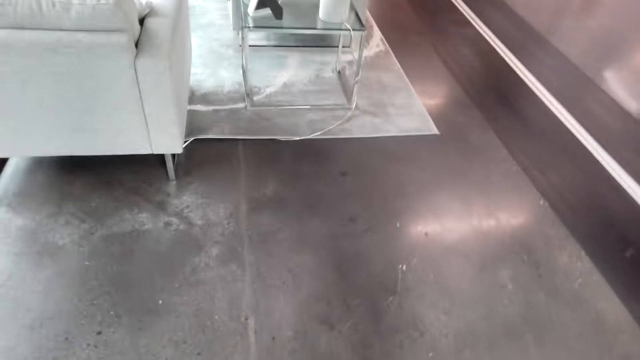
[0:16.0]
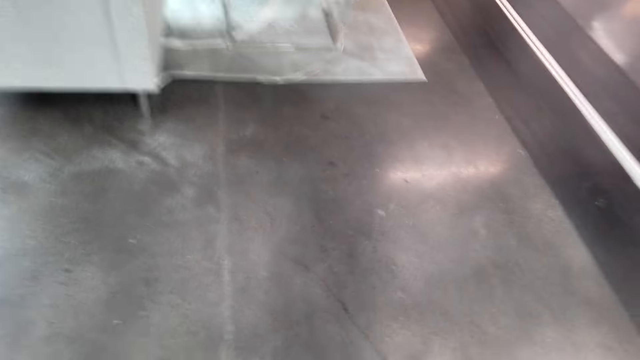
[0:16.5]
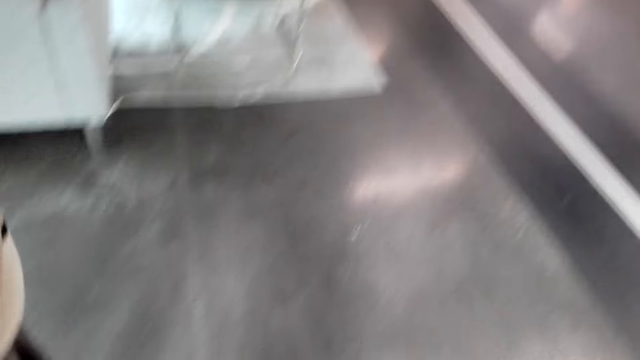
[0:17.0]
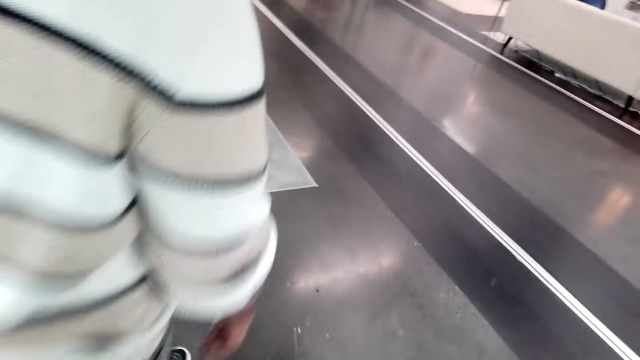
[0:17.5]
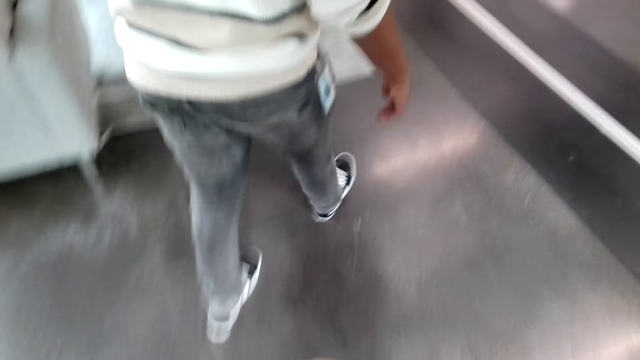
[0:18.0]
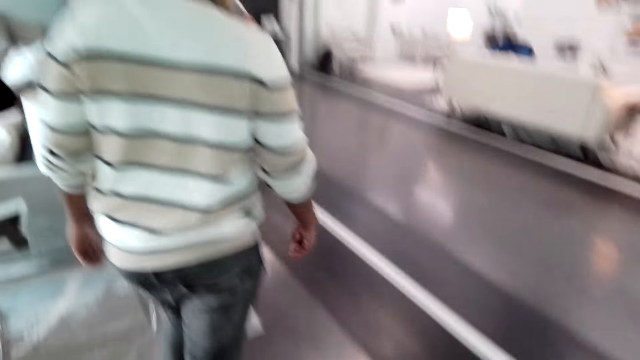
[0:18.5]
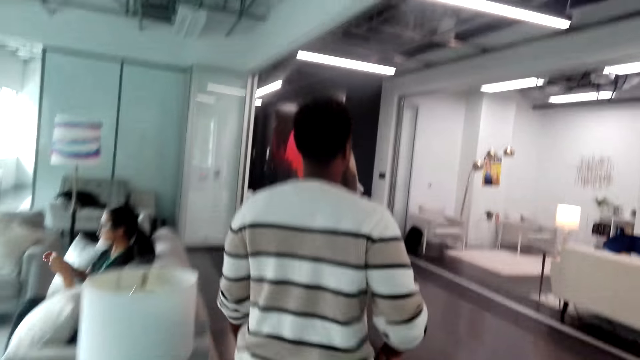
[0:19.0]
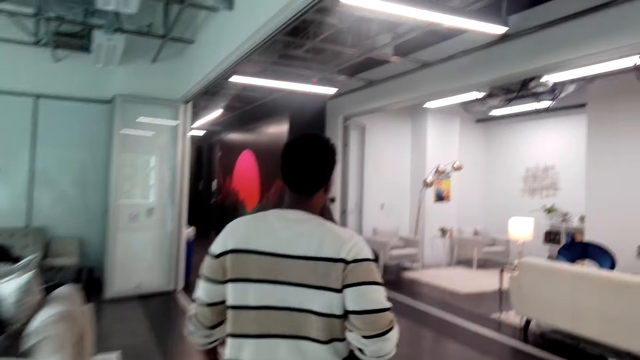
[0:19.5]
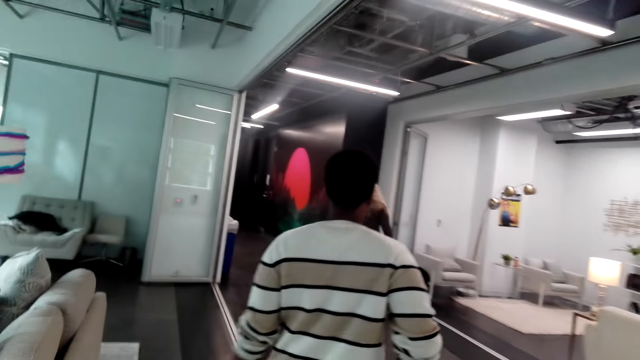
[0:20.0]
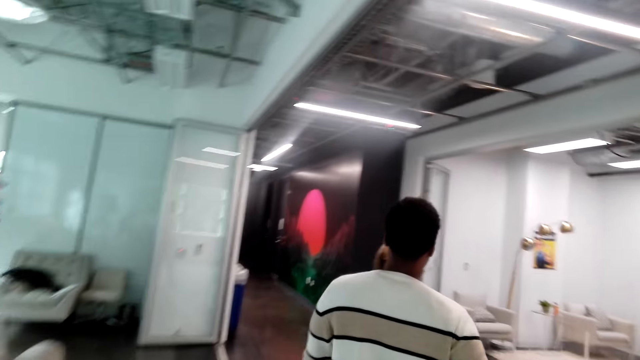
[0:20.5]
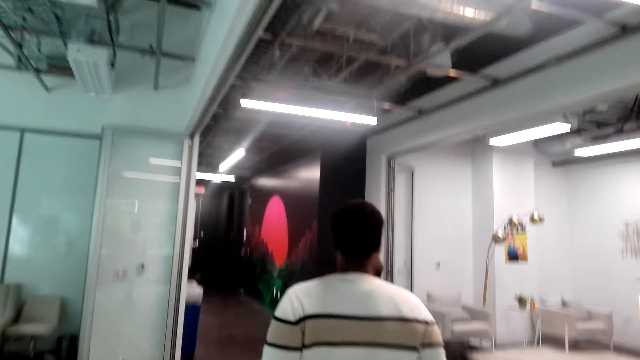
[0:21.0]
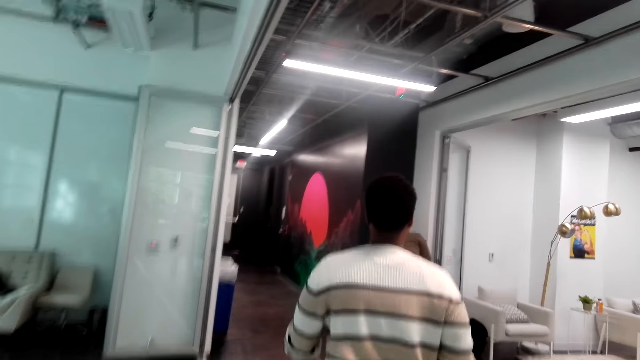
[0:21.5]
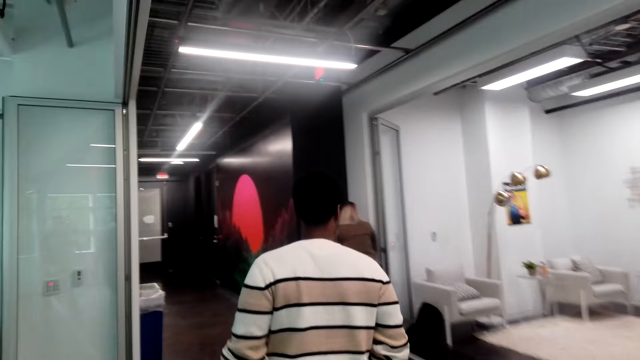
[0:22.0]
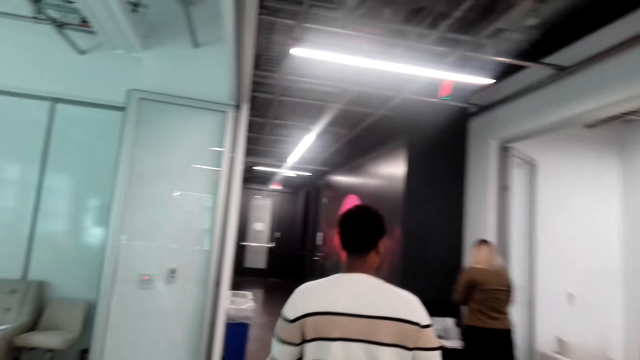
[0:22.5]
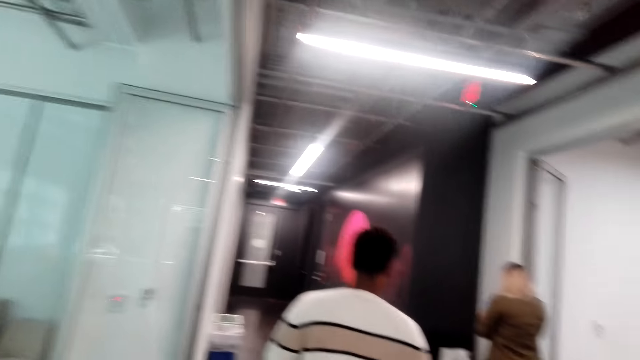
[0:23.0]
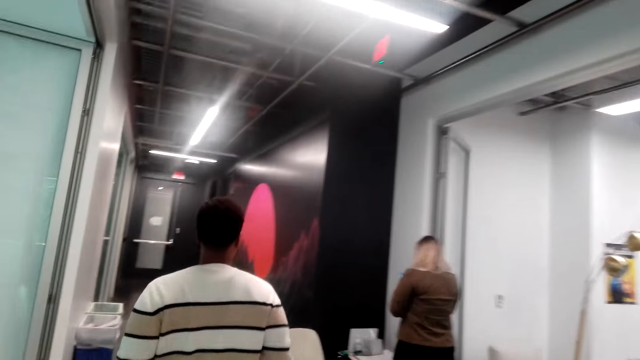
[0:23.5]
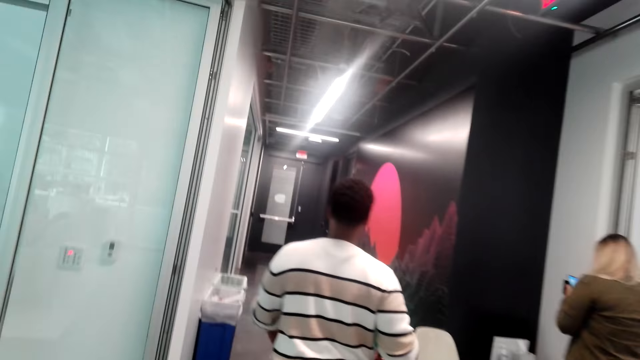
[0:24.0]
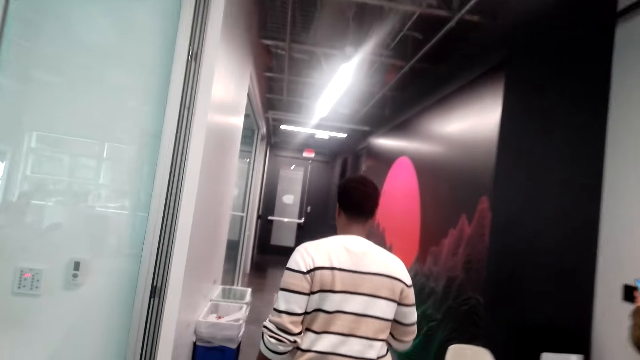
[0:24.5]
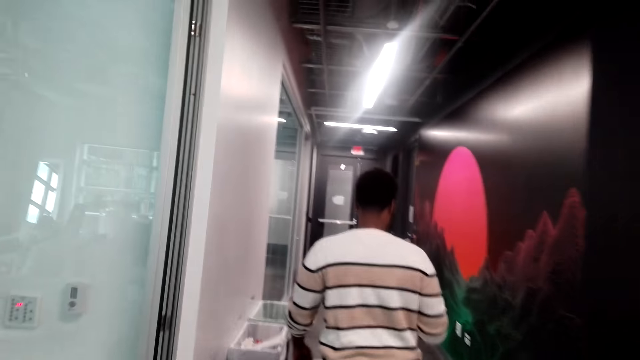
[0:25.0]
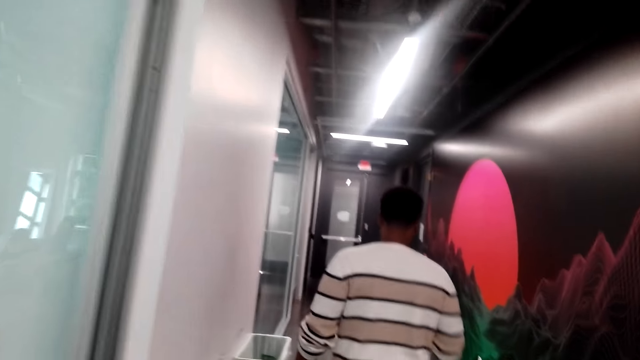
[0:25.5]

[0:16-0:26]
The camera wearer walks on the floor. A man walks around.

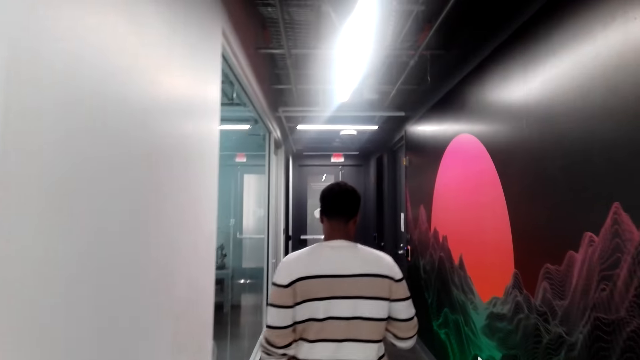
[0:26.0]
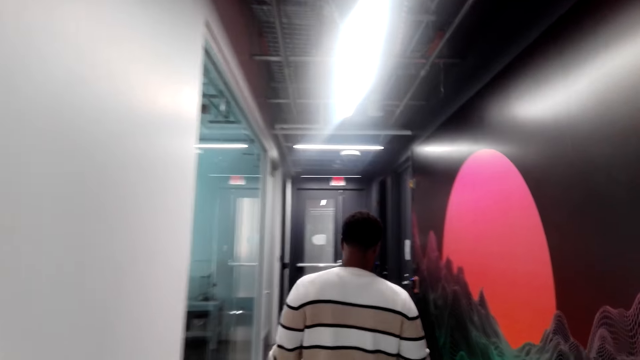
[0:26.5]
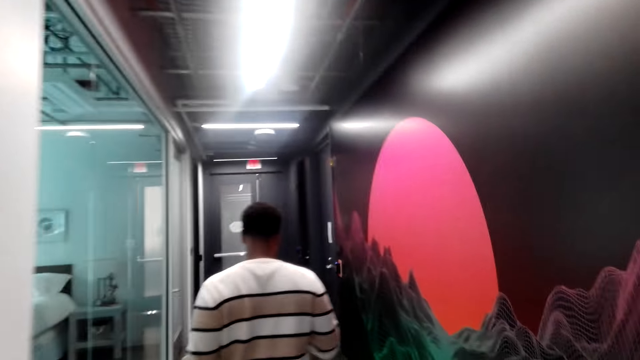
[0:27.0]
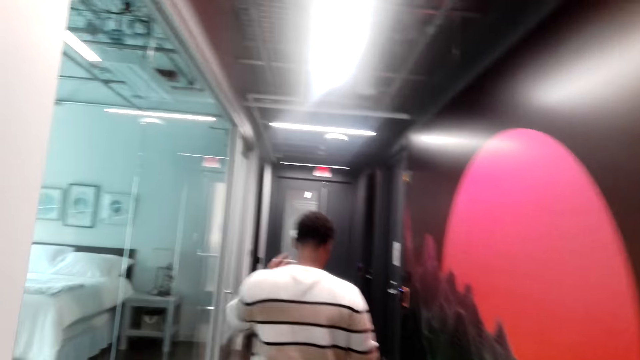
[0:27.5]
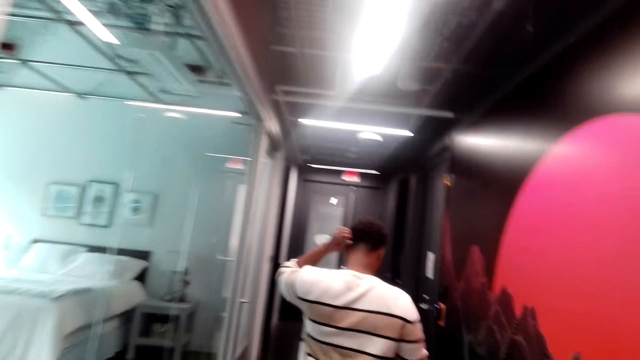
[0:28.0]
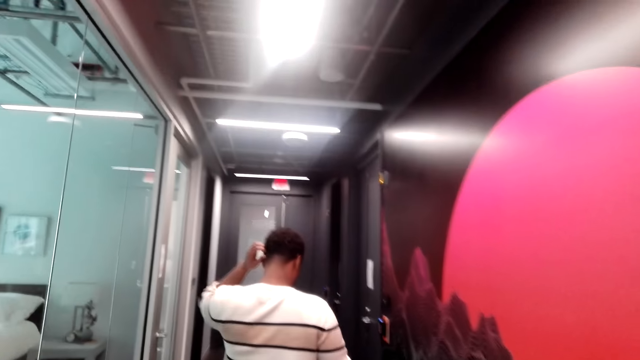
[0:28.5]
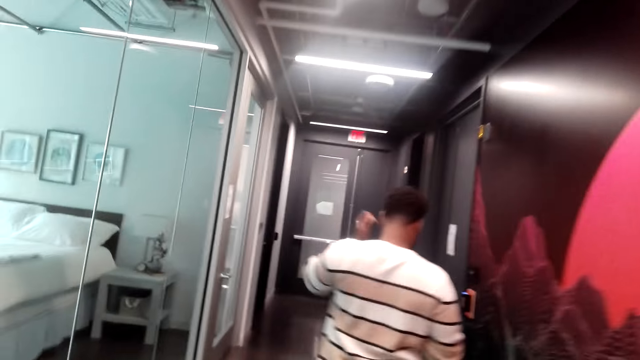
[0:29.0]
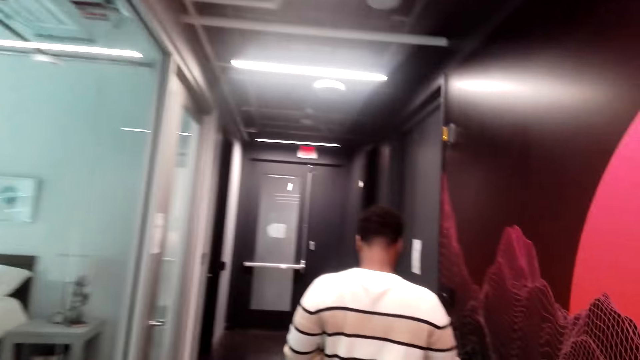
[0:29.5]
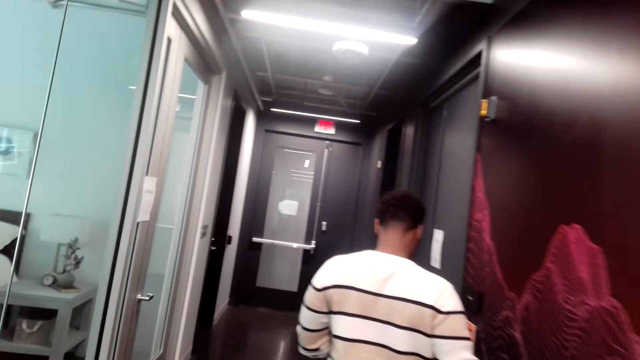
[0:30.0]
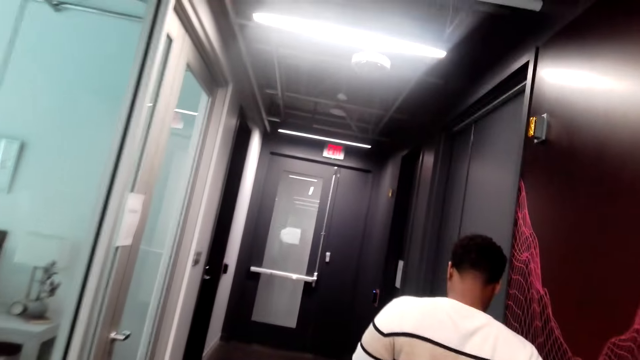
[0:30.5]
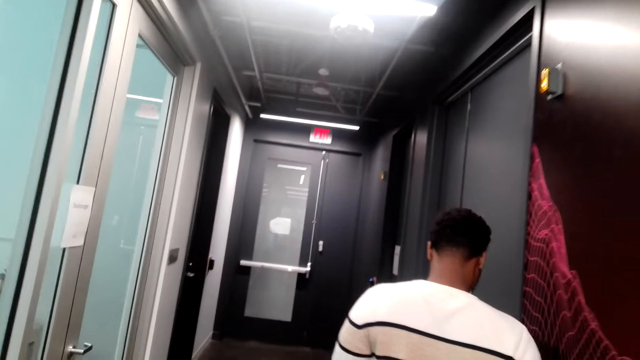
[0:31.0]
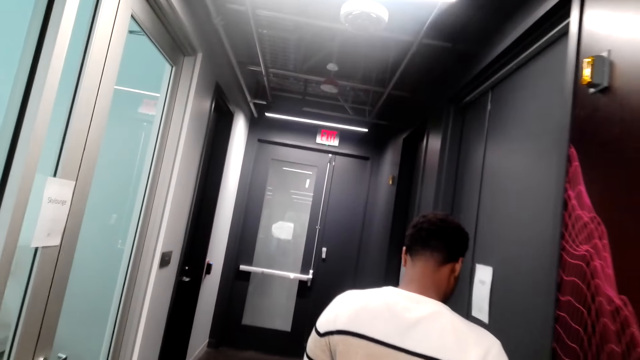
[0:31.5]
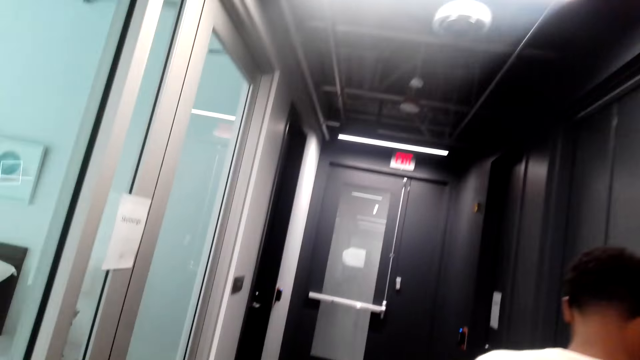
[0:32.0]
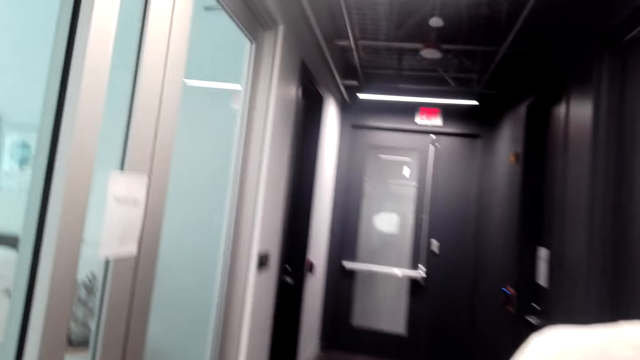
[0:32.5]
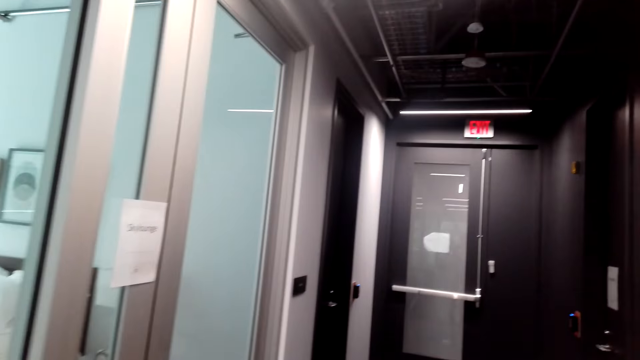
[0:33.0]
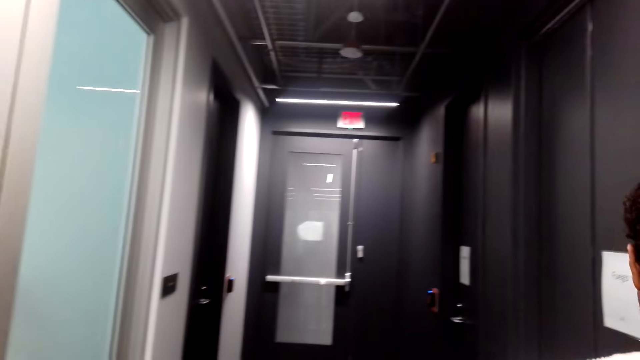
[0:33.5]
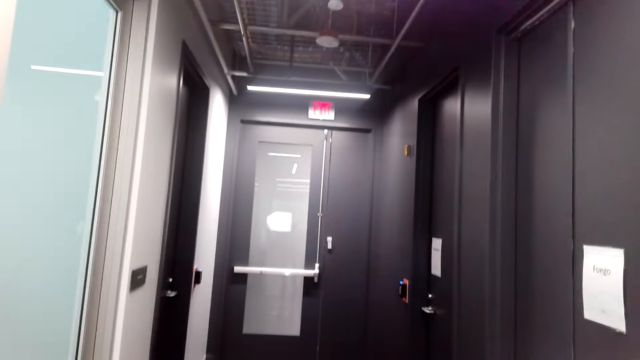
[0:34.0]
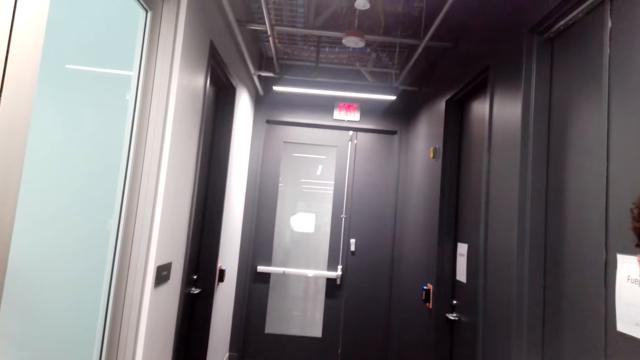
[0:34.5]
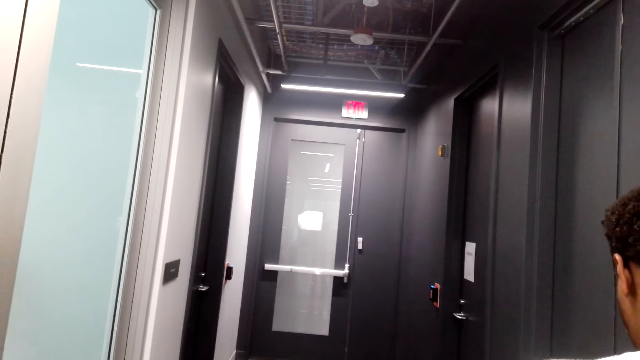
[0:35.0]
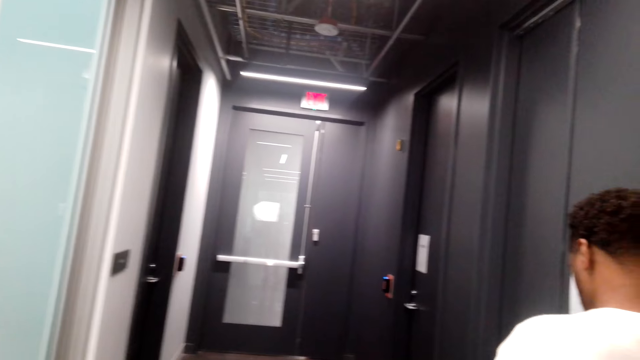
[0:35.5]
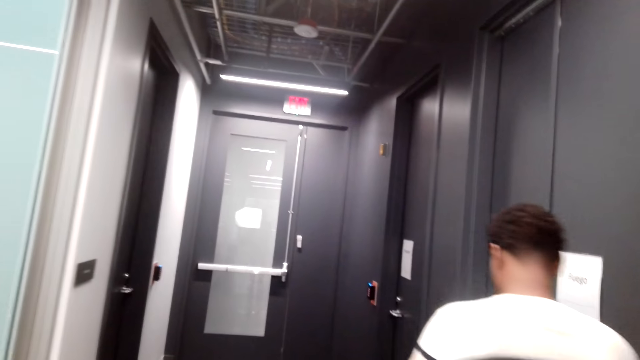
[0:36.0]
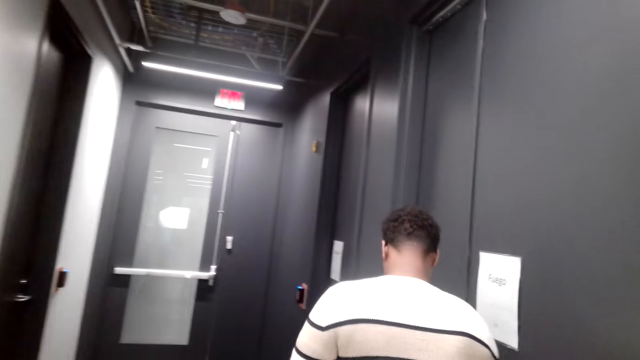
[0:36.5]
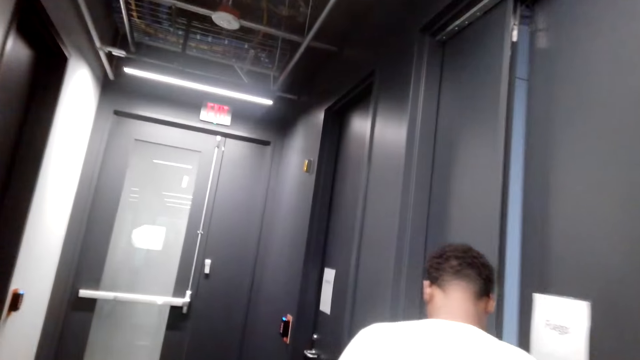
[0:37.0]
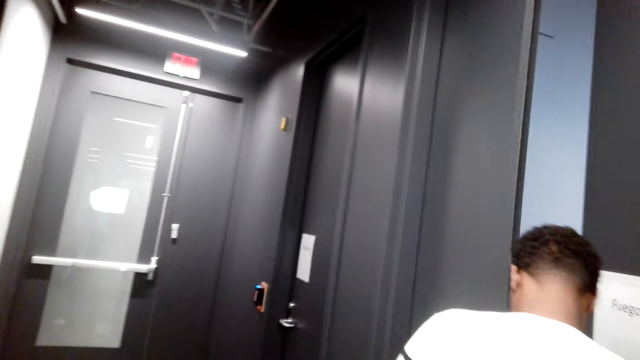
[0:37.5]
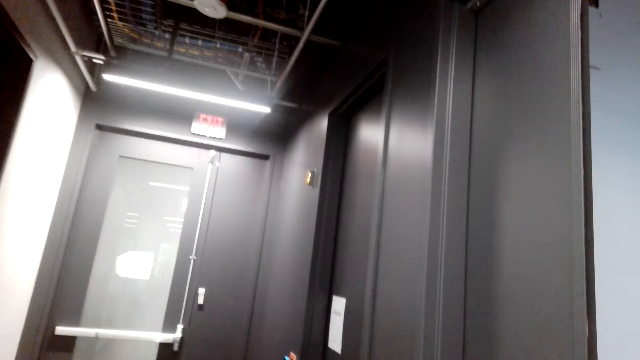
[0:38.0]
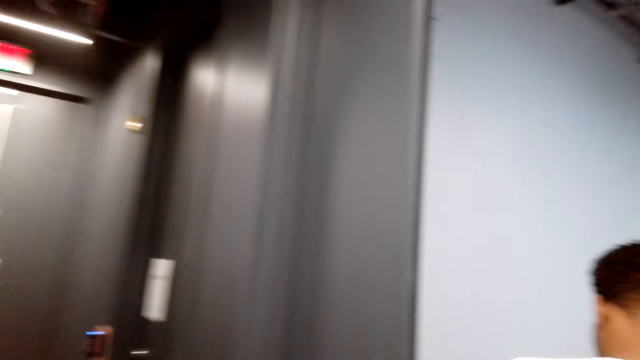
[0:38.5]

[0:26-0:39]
A man scrubs his head with his left hand. The man moves around. The man does something. The camera wearer stands. The man moves around. The man opens the door.
